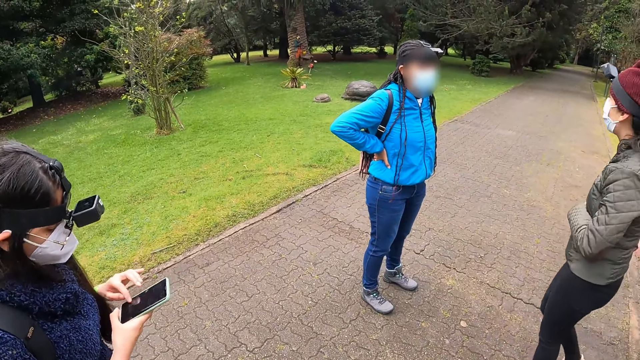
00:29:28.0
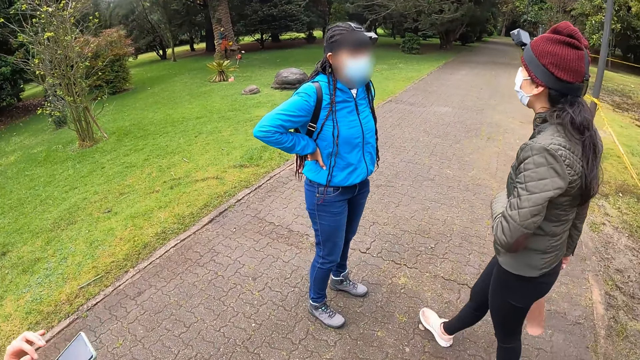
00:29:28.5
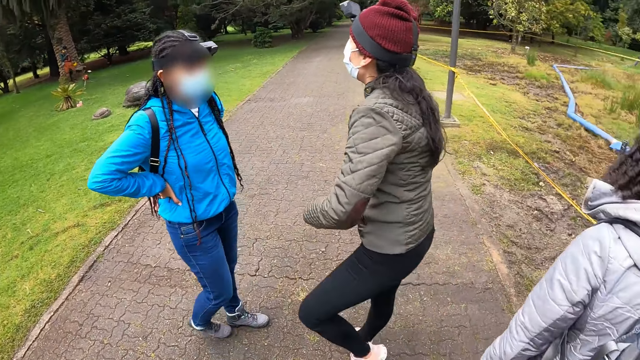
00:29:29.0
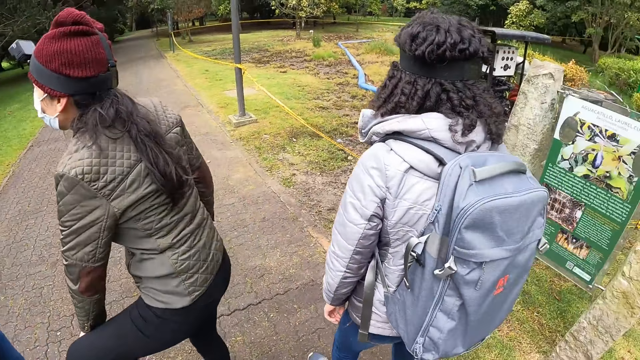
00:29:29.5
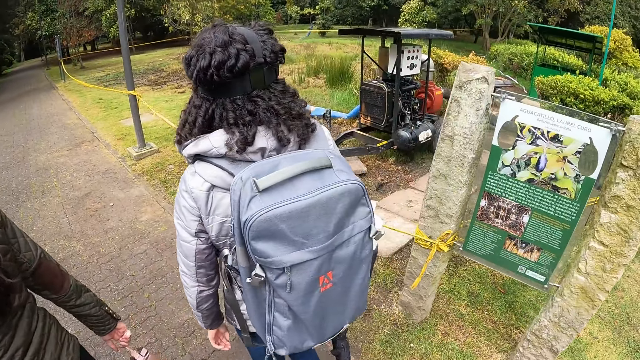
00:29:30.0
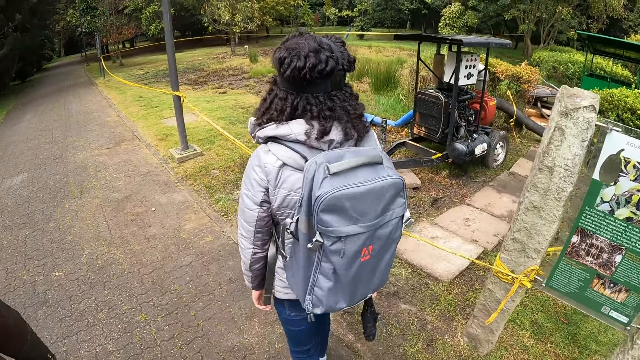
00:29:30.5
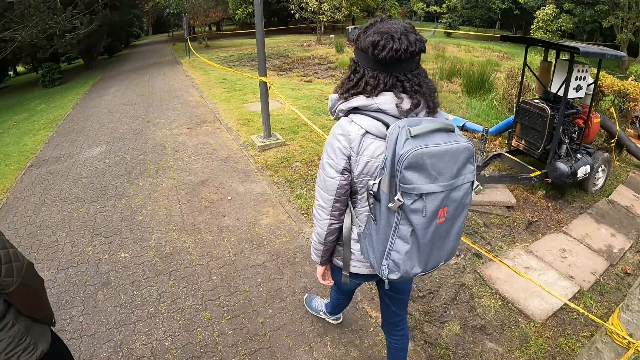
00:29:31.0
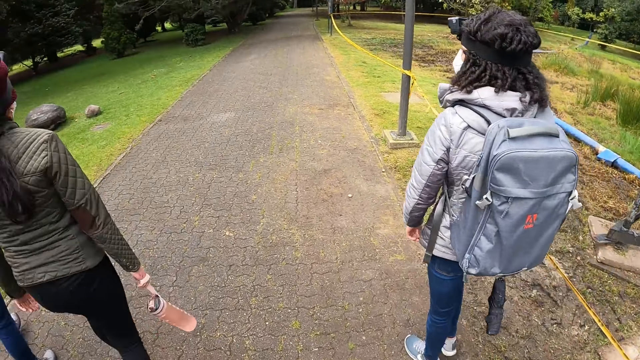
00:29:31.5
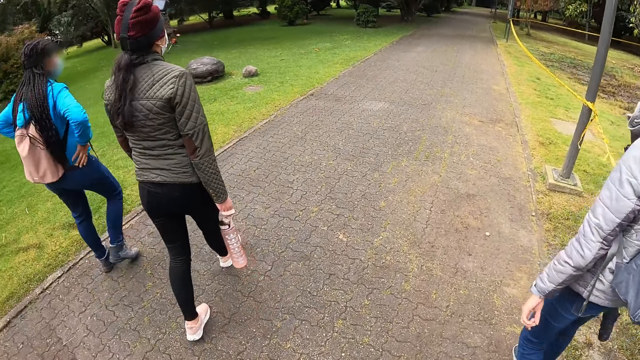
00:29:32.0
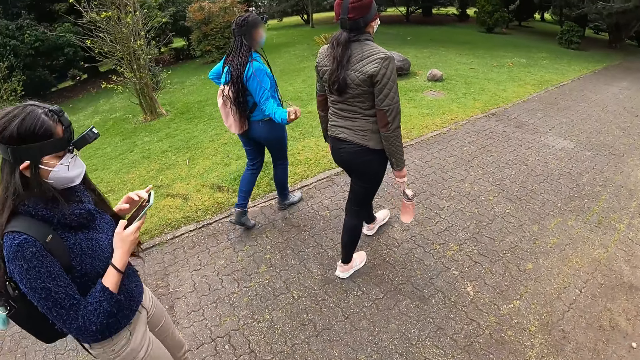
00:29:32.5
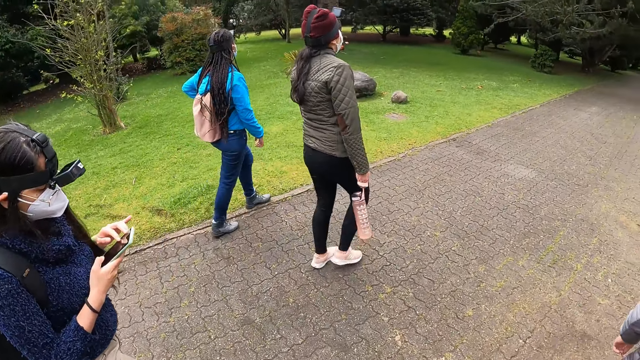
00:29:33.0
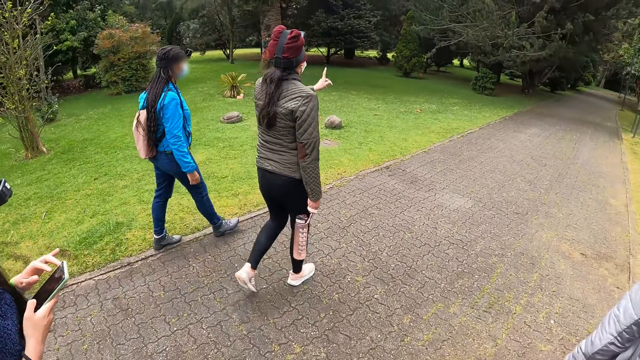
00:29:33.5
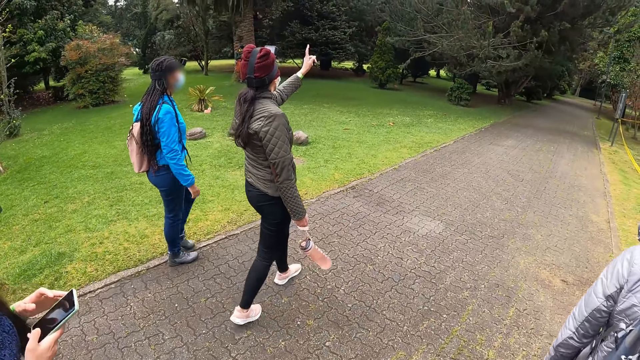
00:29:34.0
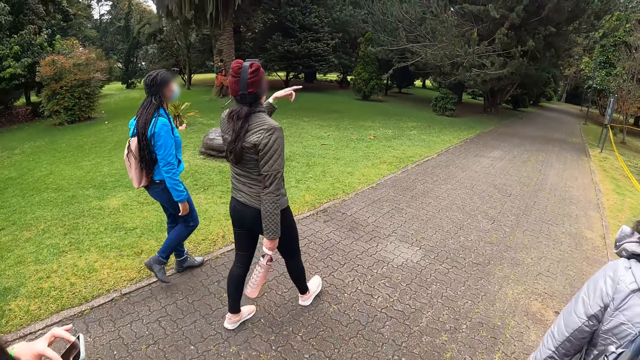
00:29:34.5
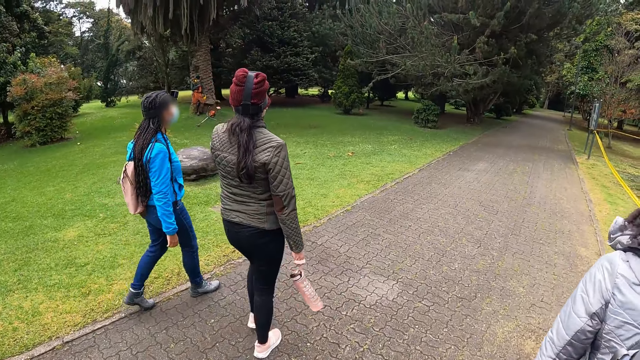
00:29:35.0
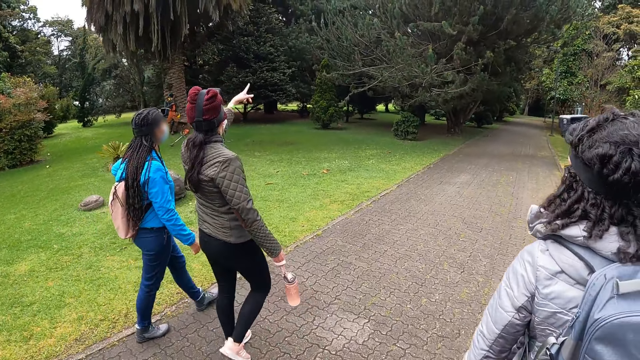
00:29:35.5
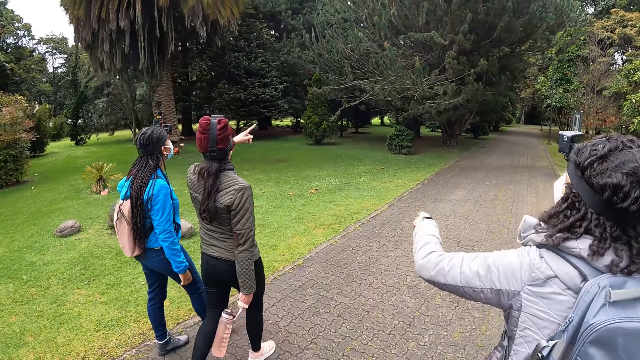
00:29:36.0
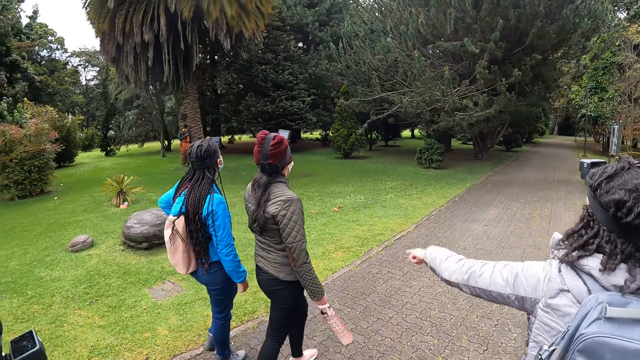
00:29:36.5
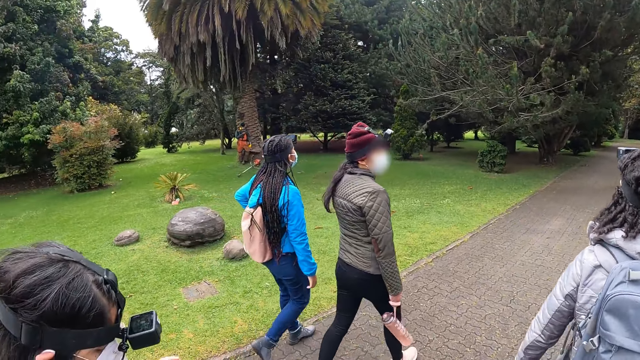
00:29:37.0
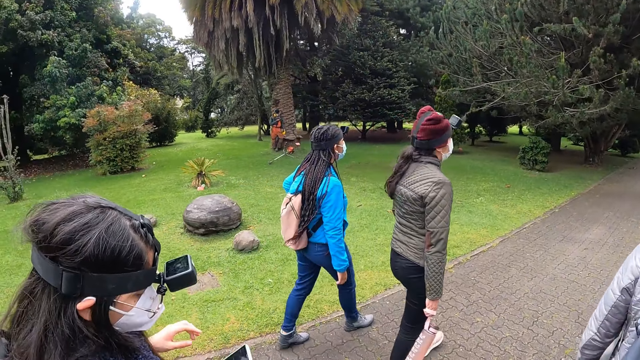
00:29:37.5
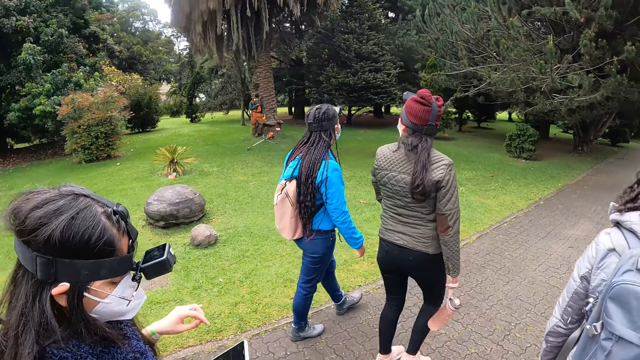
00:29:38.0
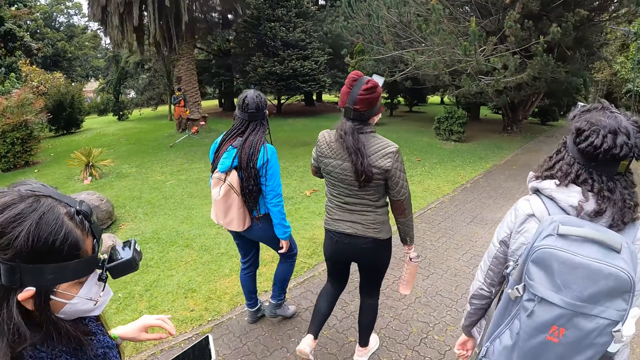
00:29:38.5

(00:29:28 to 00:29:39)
The camera wearer walks along the pathway with a woman, a second woman, a third woman and a fourth woman. The second woman operates the phone with her hands.

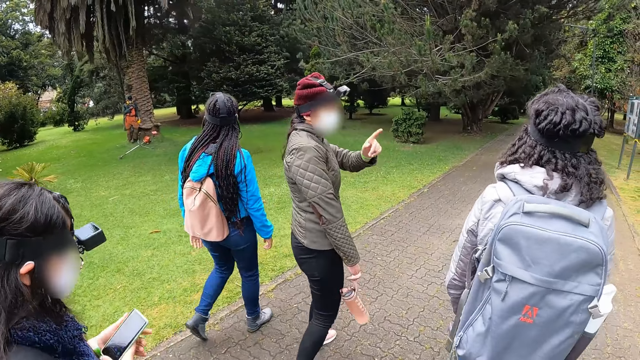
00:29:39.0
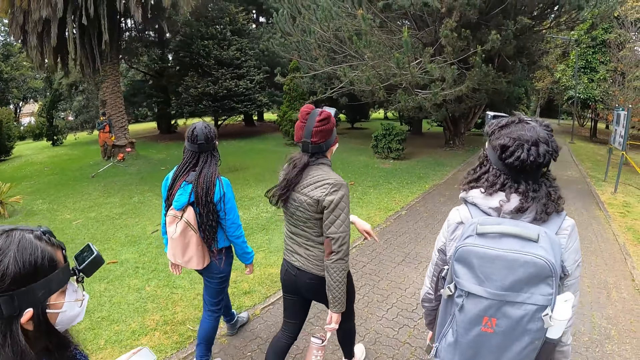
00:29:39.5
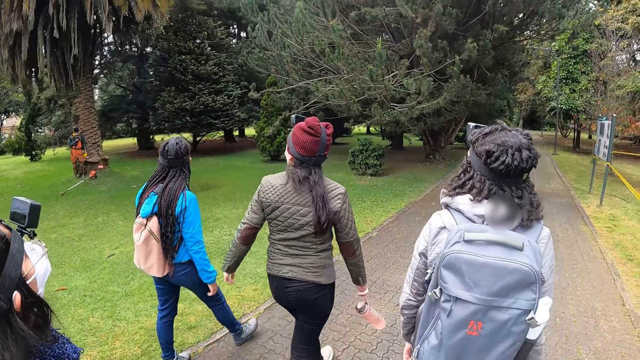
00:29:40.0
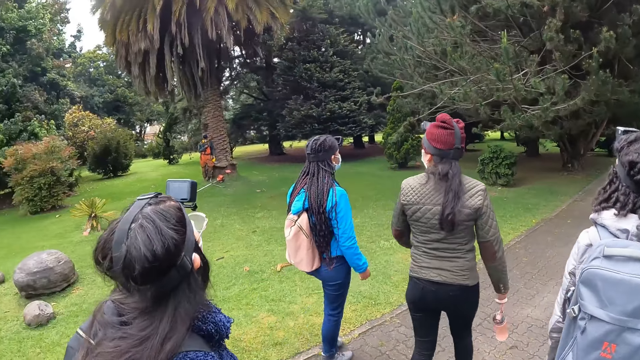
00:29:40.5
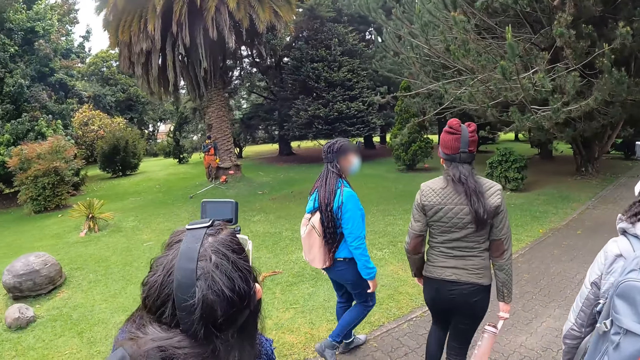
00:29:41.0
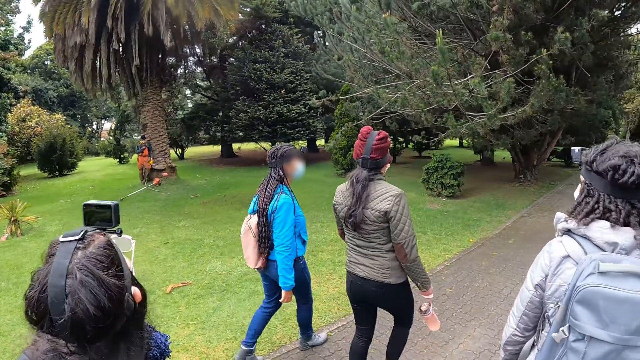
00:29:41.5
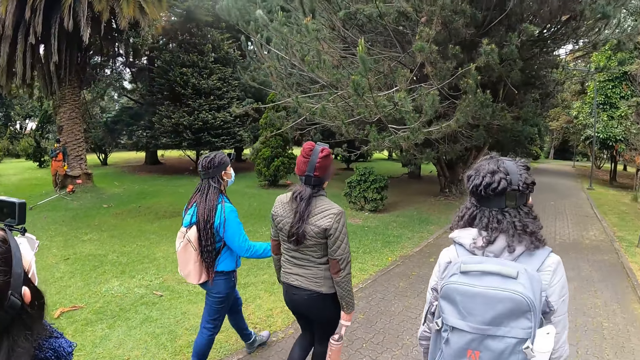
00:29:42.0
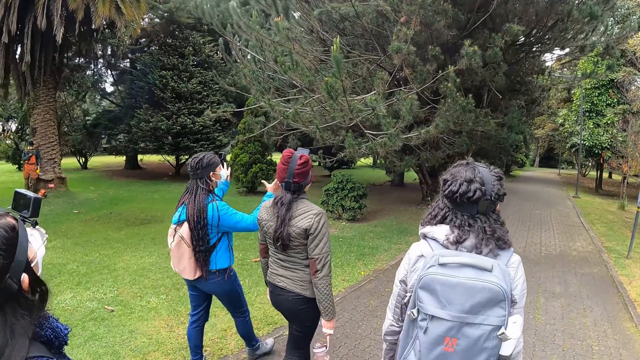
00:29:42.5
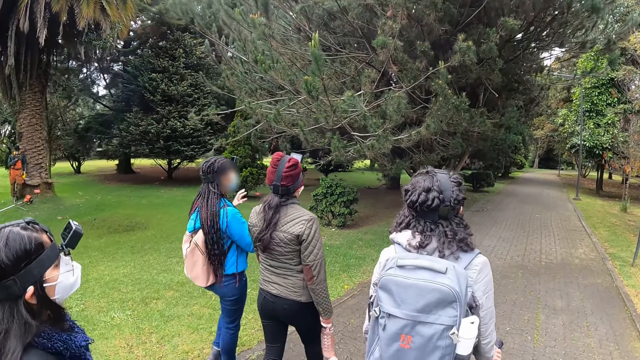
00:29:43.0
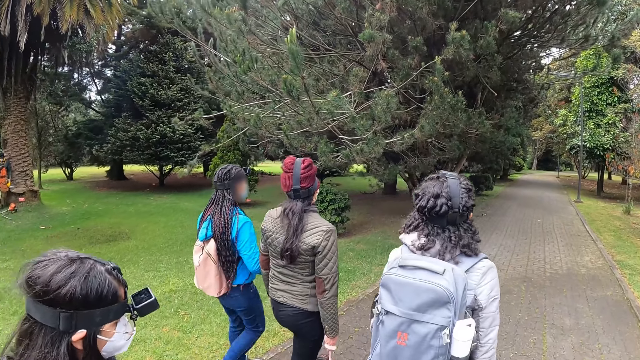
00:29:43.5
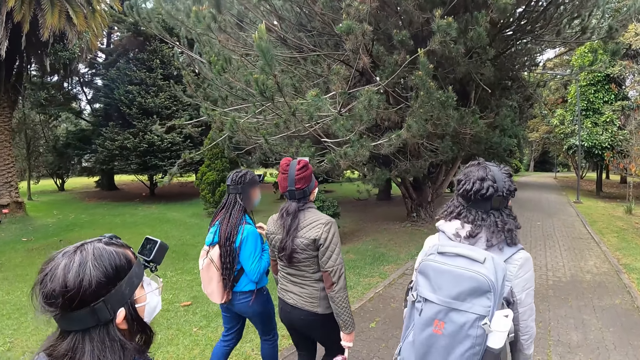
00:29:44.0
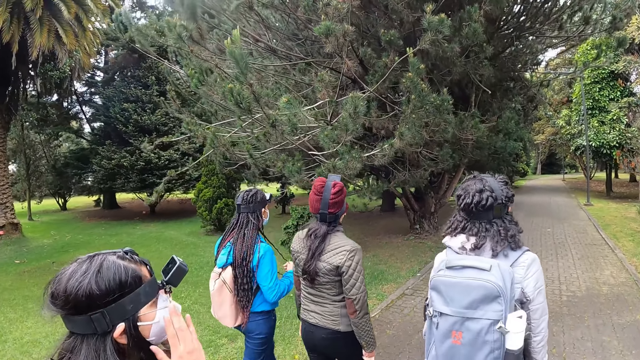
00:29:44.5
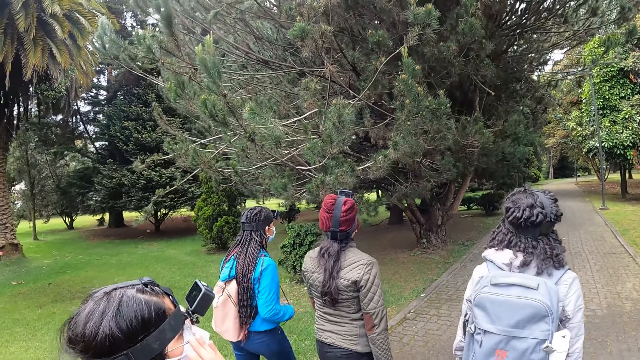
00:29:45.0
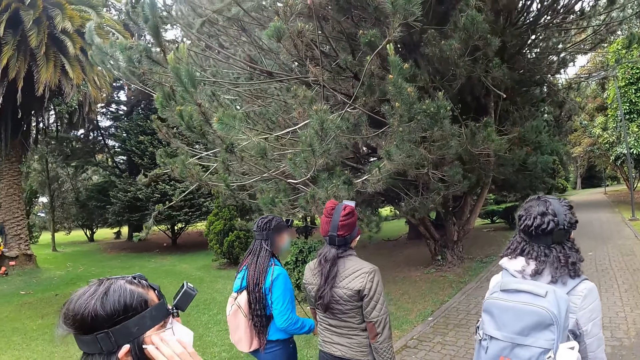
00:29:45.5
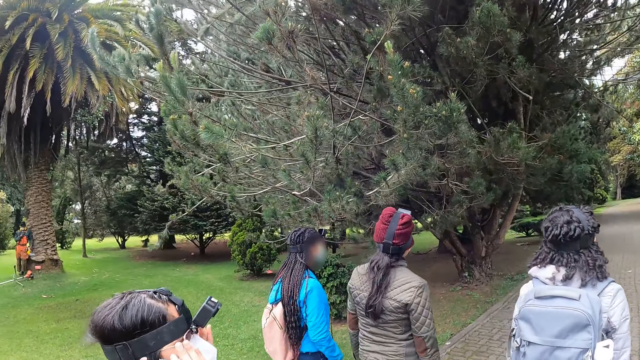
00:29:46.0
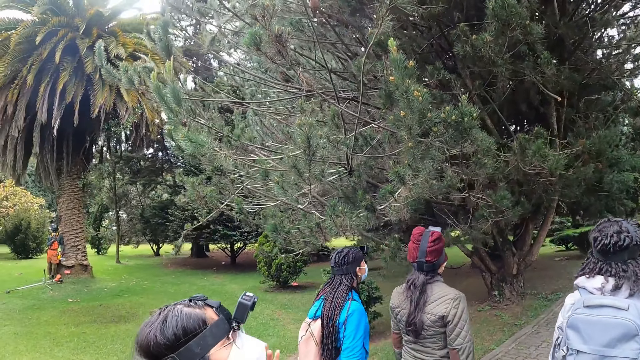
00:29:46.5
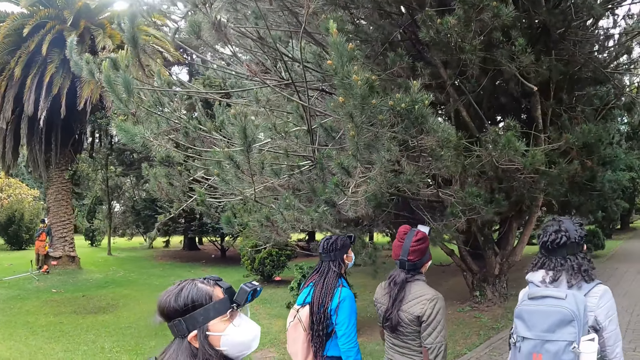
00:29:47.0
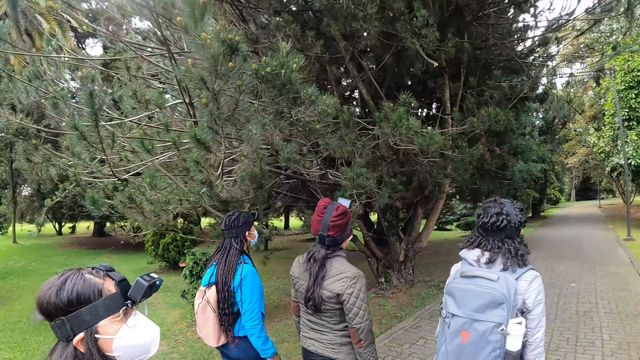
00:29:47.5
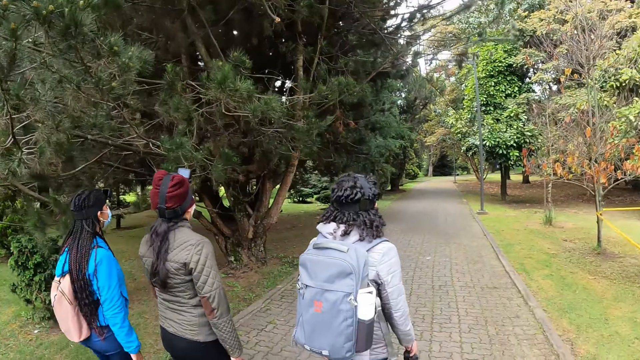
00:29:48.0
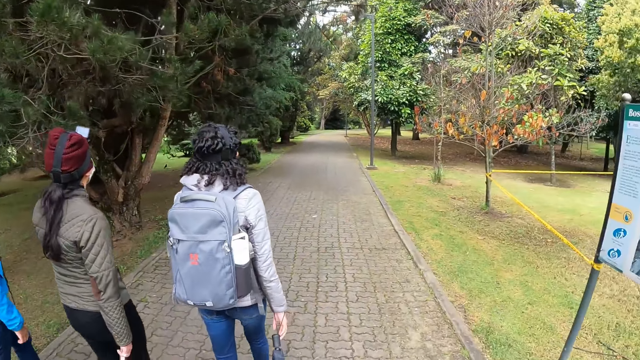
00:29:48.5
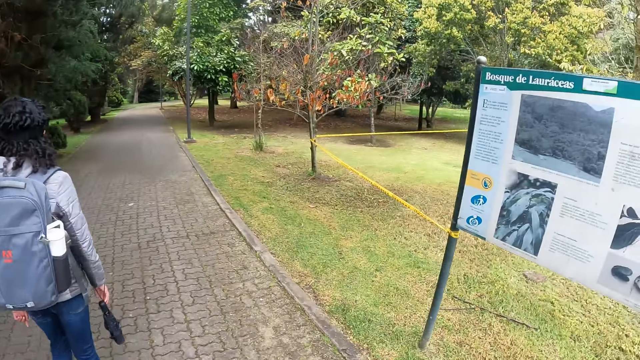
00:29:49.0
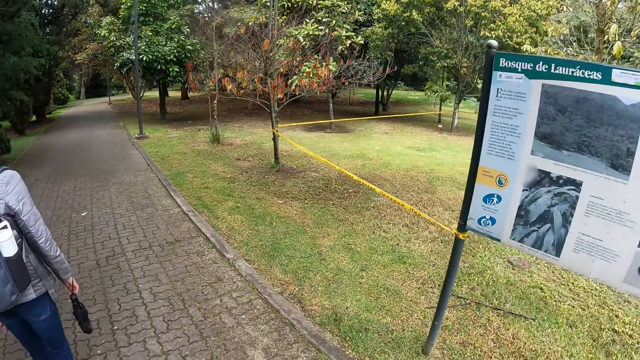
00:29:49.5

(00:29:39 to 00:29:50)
The woman adjusts a pair of glasses on her face with her hands.
